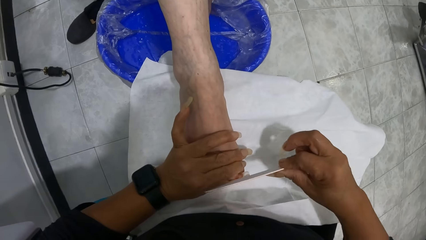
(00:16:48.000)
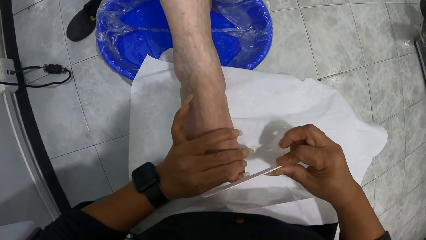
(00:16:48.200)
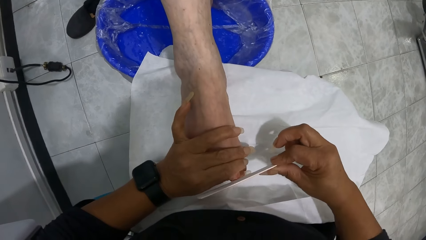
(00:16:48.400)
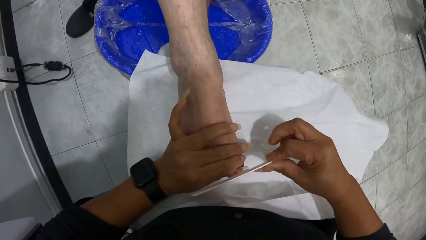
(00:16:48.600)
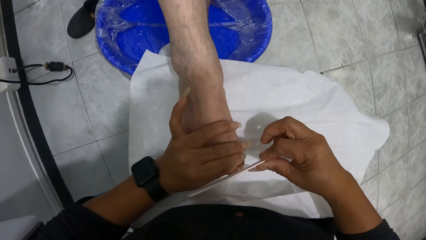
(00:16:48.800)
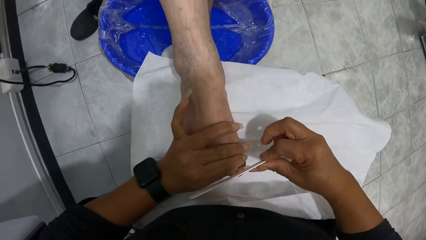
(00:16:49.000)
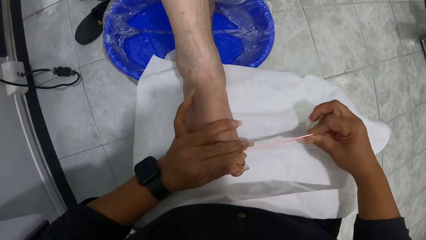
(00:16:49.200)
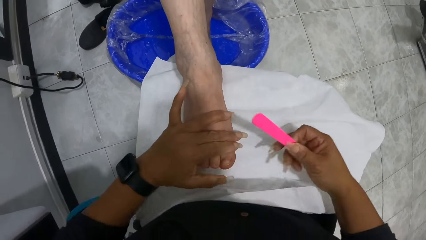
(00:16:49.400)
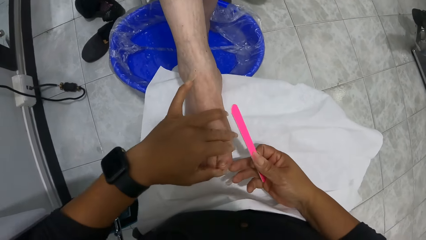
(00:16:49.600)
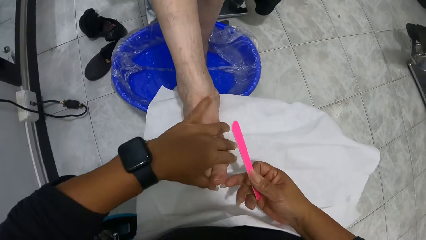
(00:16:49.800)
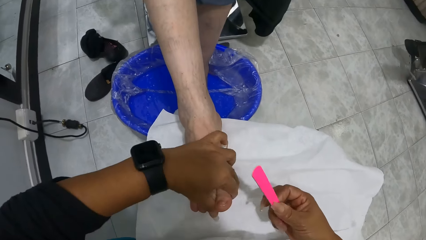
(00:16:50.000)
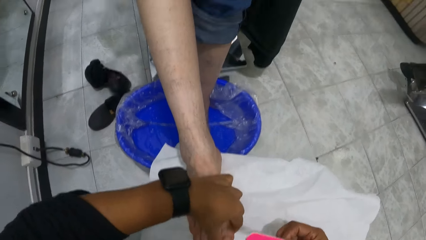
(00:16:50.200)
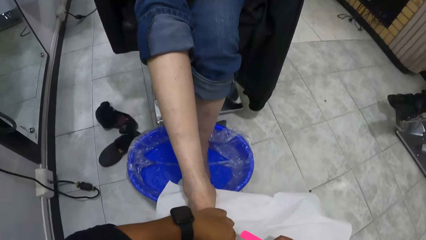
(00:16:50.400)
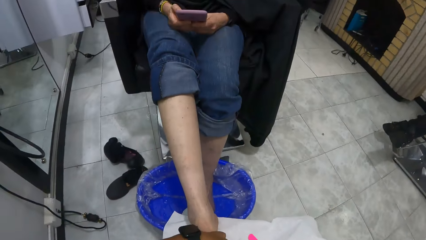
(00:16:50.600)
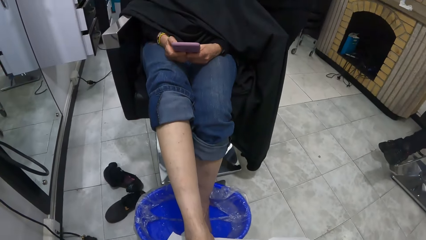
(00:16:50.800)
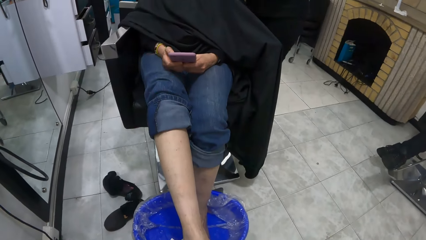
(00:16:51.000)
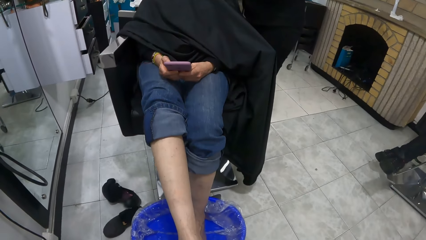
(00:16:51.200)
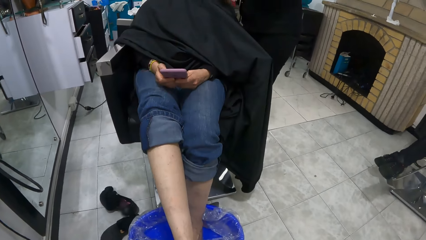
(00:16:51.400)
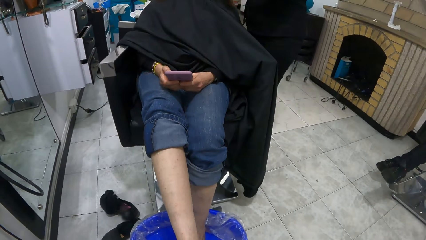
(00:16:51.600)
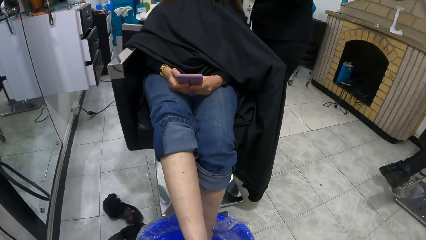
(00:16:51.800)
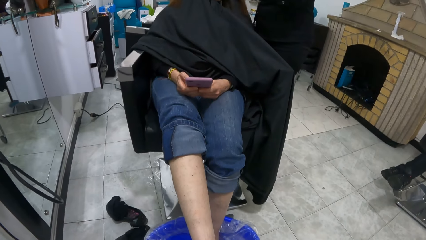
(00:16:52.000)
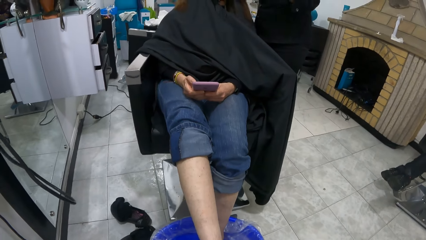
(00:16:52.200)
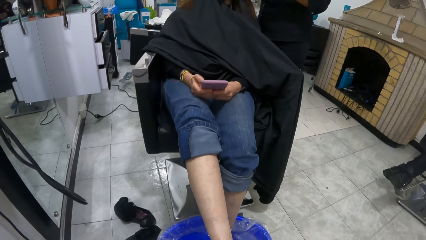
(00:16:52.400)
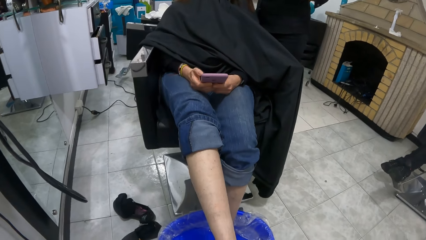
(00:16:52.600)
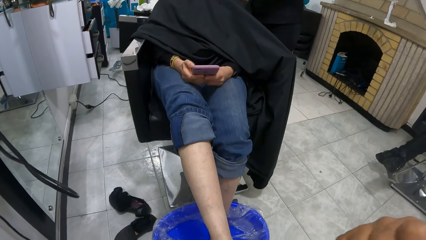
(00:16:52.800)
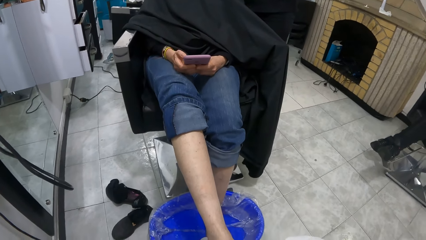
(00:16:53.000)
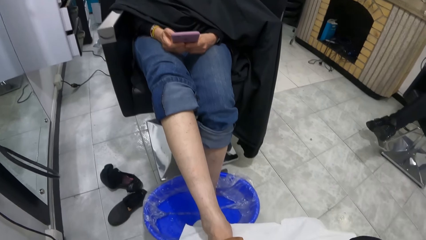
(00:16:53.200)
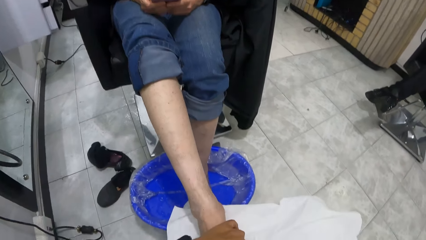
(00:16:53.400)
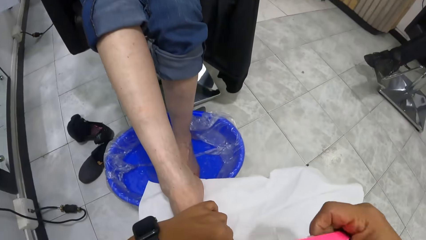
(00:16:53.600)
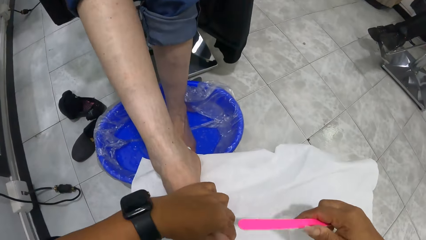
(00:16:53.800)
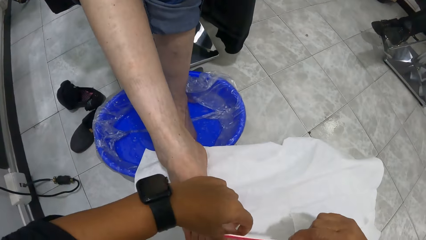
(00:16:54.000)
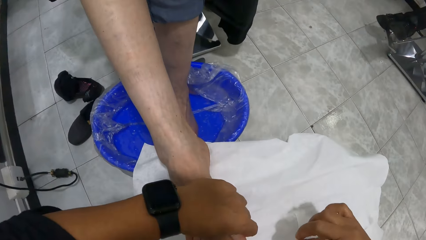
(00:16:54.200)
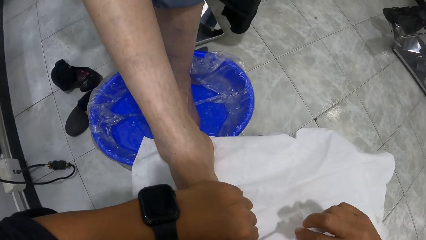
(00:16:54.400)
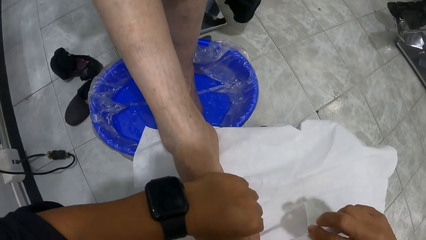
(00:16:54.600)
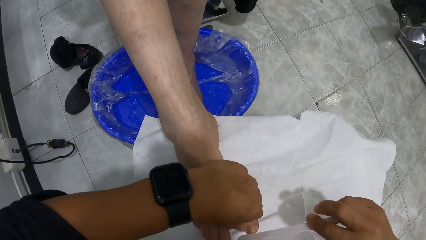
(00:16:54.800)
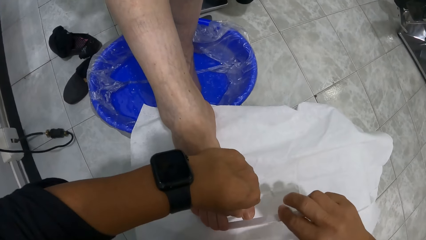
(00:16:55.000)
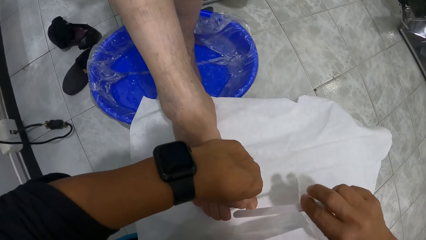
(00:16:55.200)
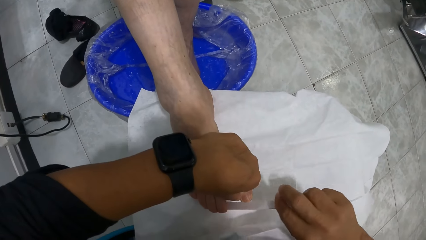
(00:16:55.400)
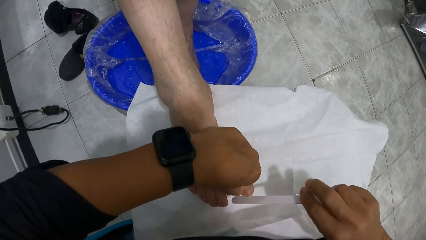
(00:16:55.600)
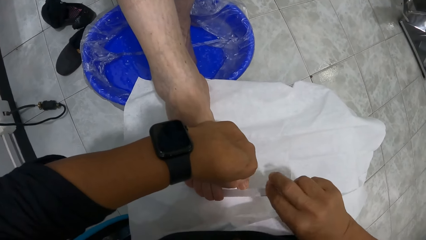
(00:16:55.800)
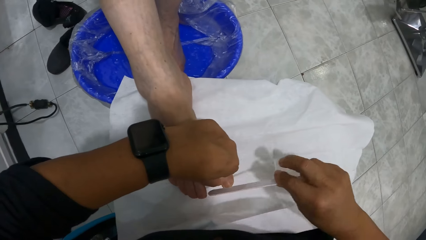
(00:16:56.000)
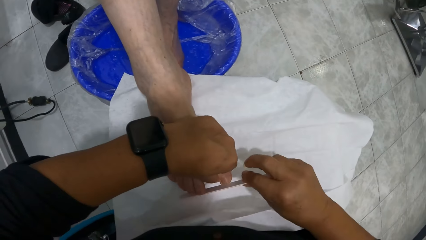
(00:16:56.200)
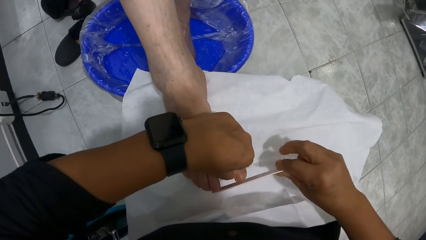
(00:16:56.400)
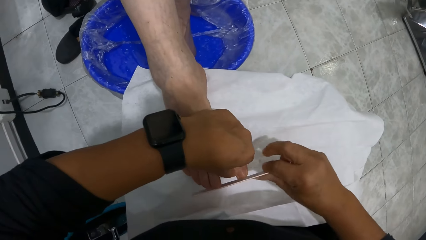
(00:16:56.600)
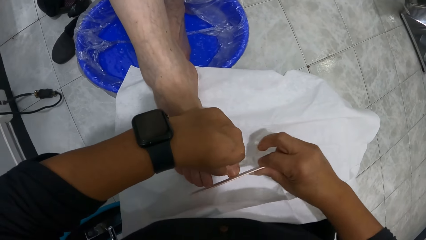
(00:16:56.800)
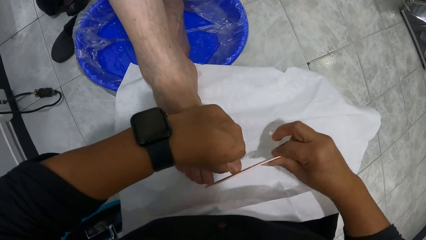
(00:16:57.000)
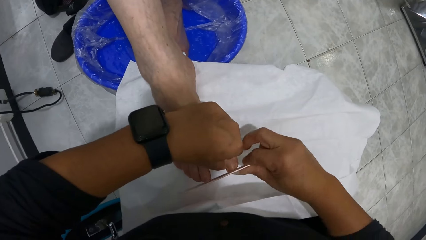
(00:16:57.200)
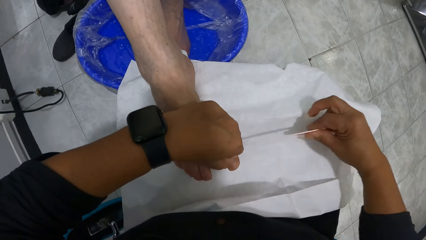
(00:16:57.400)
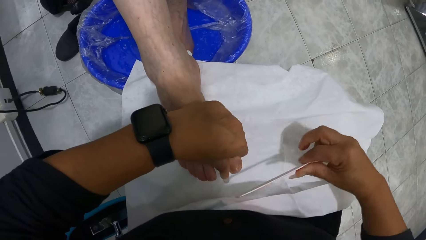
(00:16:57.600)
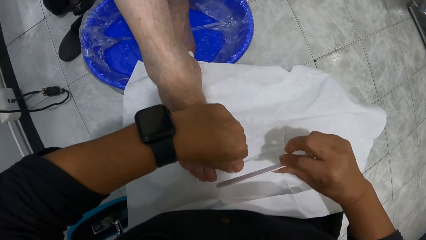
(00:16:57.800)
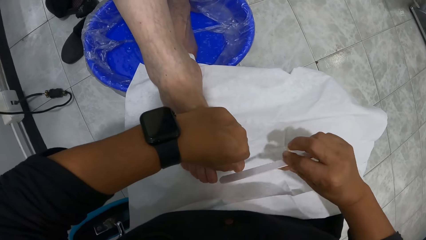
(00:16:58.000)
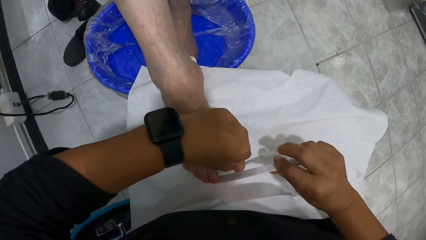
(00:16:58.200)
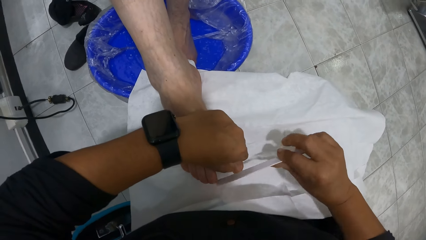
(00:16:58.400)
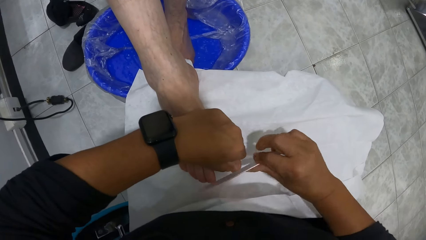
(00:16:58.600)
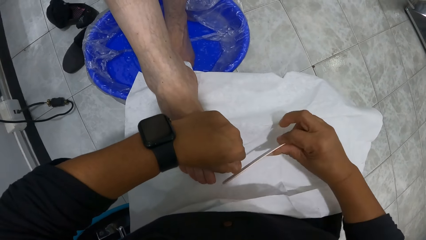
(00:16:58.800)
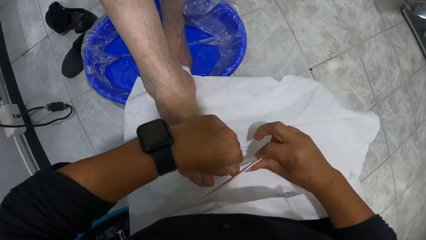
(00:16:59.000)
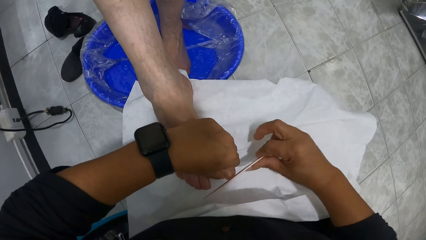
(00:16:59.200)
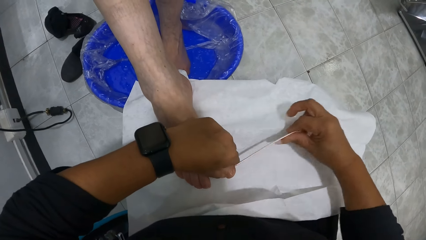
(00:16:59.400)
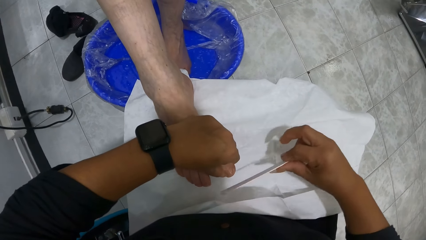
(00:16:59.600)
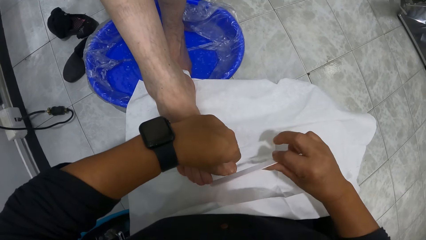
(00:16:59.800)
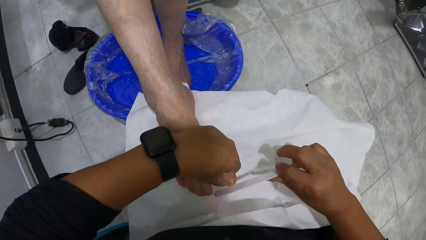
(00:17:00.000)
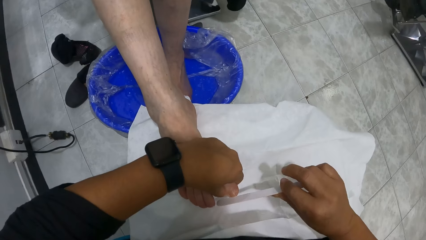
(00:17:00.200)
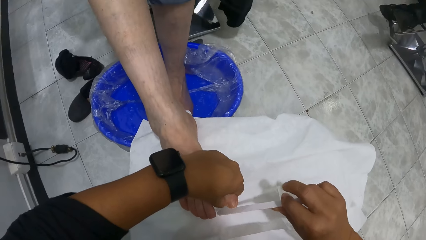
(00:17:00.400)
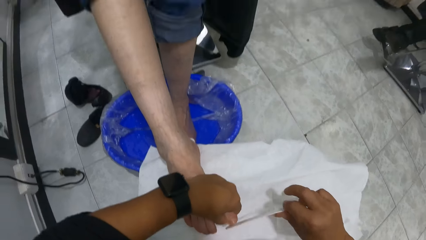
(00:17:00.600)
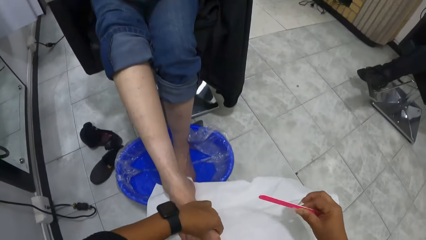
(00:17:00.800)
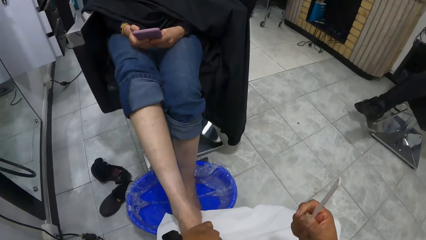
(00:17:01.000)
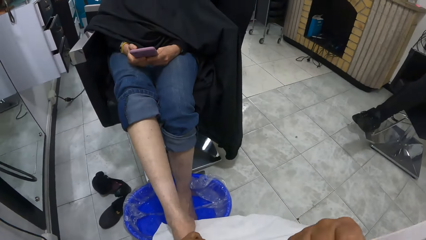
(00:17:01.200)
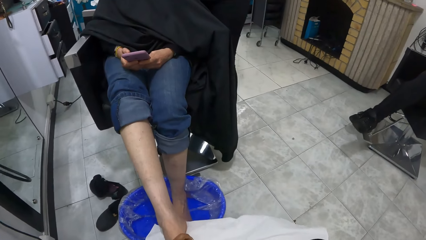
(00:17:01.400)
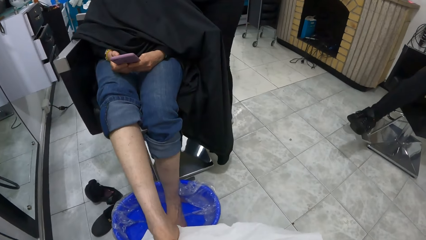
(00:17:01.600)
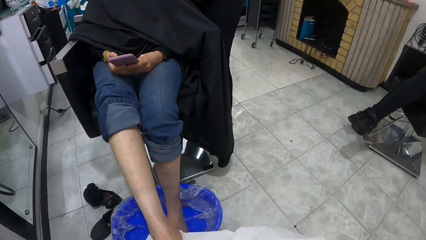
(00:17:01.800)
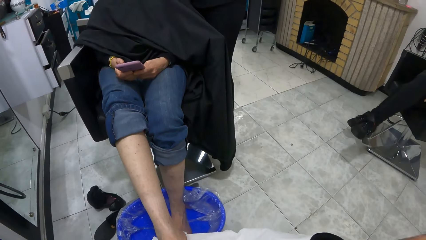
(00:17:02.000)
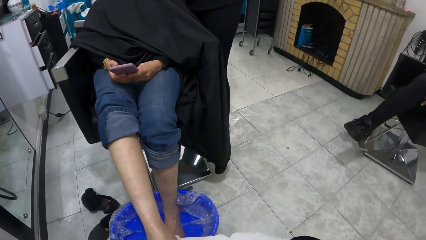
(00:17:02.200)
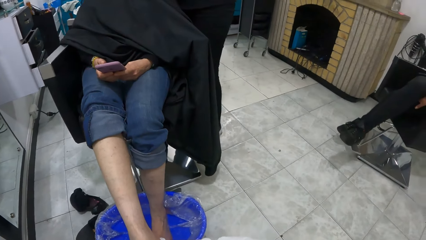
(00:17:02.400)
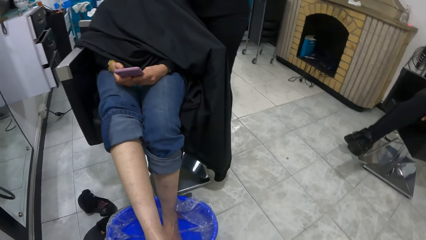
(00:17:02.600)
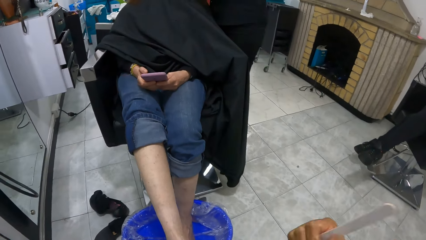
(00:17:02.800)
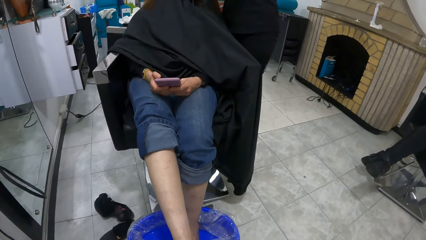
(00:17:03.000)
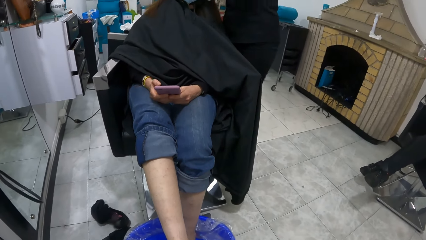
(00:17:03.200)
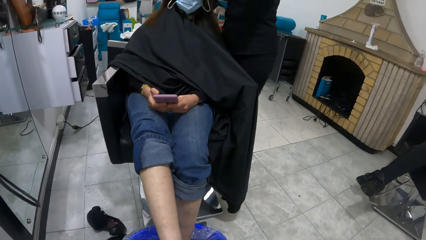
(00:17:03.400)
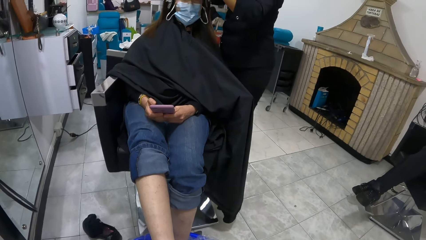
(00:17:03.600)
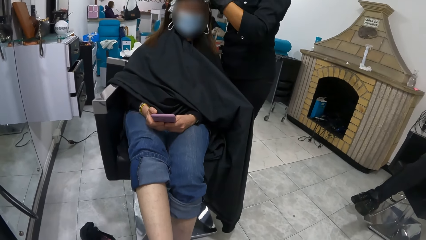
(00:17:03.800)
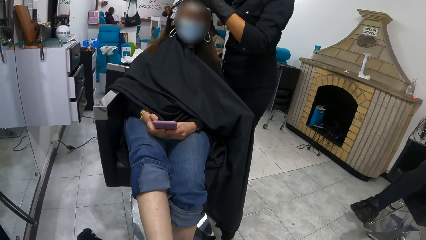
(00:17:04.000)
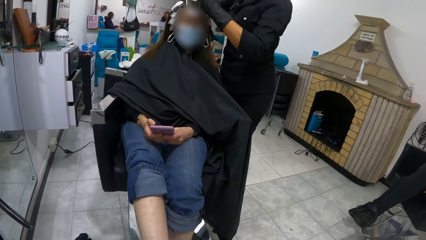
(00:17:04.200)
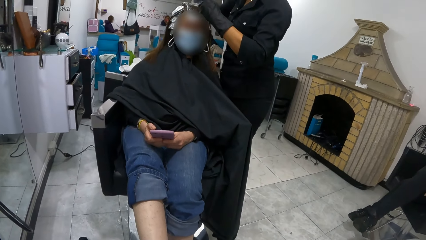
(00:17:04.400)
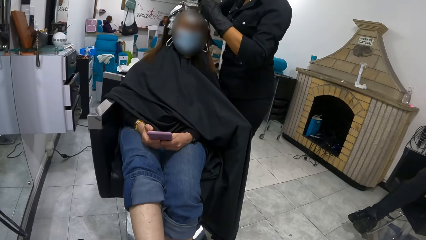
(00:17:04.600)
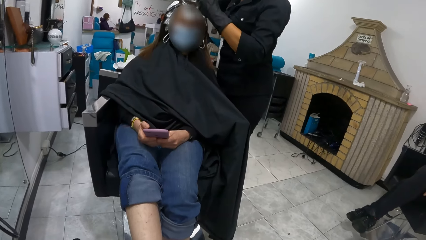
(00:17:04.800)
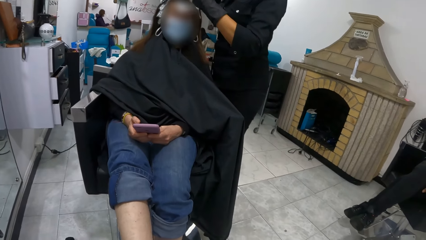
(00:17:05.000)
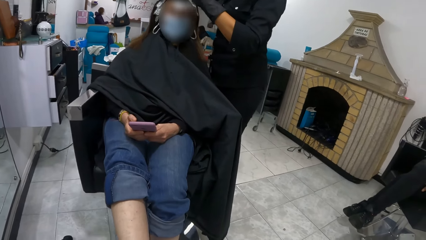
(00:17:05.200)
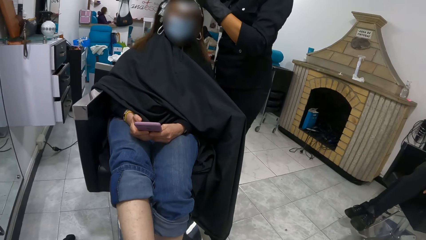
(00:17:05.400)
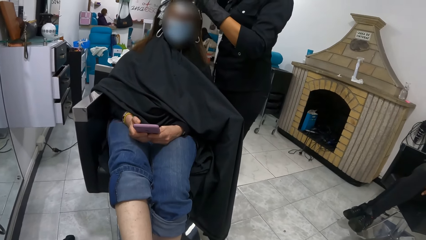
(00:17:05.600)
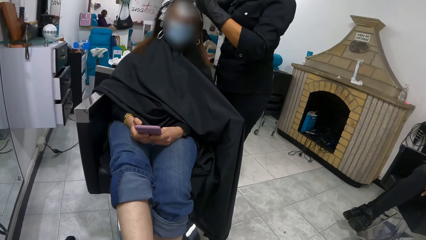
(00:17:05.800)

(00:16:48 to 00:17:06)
The camera wearer holds a toe with her left hand. She lifts the toe with her right hand. She drops her right hand from the toe. The woman operates the phone with her right hand. The camera wearer files the toe with the nail file in her right hand. She lifts the nail file from the right foot of the woman with her right hand. The woman holds the phone with both hands. The camera wearer looks around. Another woman does the hair of the first woman with the hair brush with both hands.
